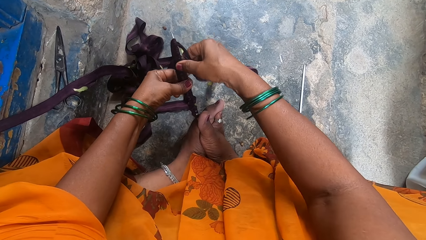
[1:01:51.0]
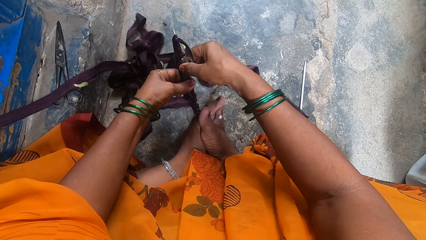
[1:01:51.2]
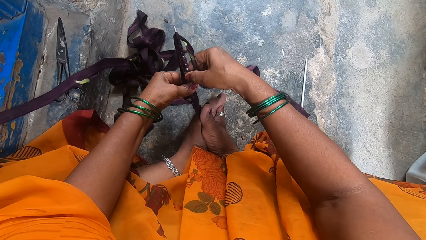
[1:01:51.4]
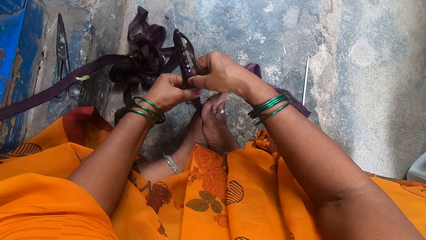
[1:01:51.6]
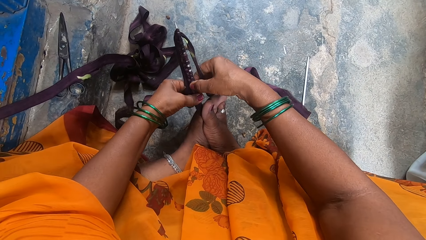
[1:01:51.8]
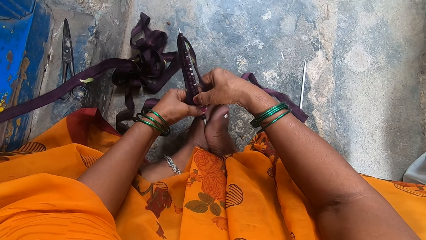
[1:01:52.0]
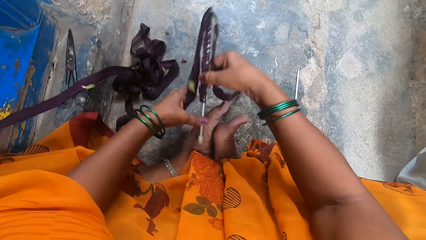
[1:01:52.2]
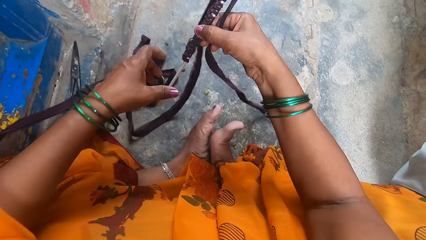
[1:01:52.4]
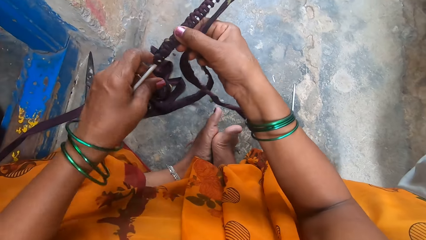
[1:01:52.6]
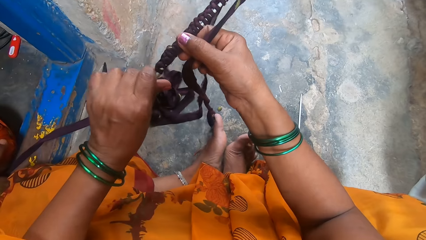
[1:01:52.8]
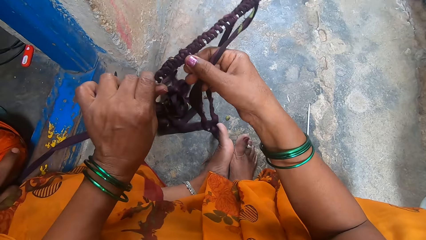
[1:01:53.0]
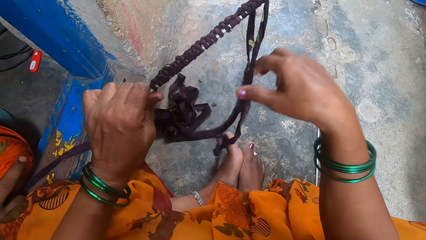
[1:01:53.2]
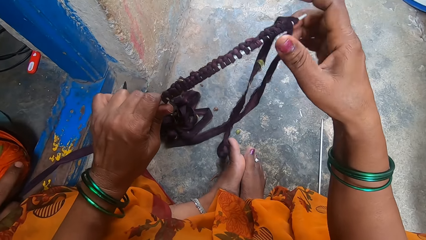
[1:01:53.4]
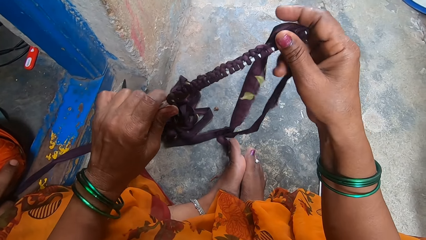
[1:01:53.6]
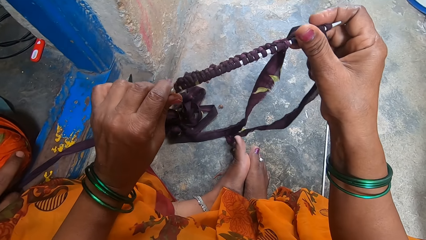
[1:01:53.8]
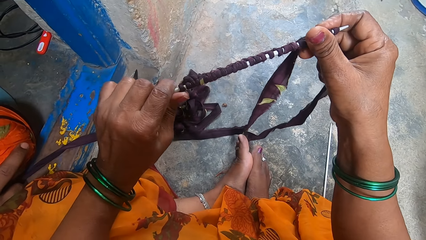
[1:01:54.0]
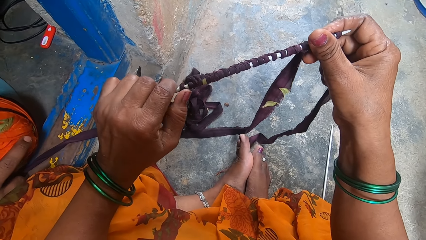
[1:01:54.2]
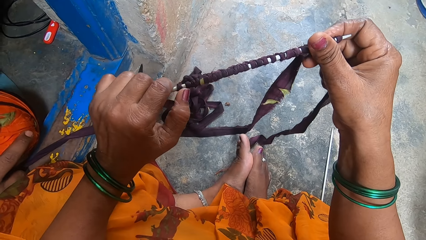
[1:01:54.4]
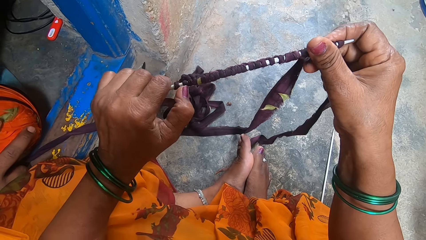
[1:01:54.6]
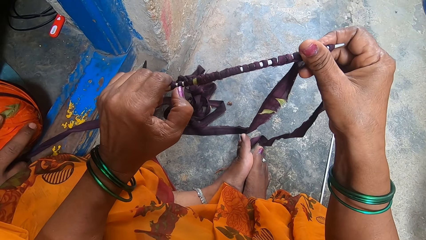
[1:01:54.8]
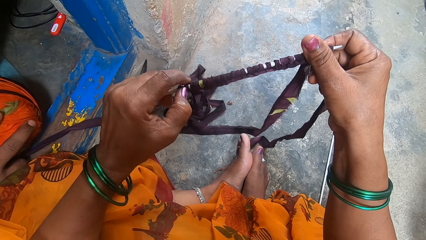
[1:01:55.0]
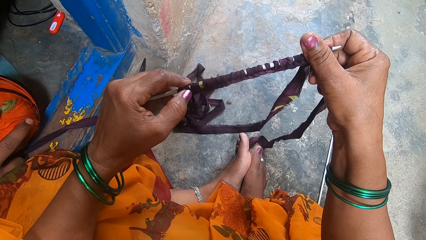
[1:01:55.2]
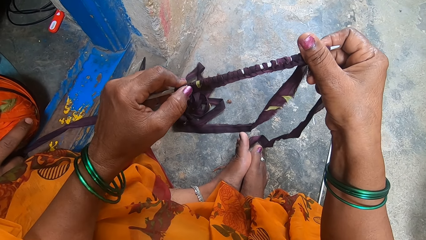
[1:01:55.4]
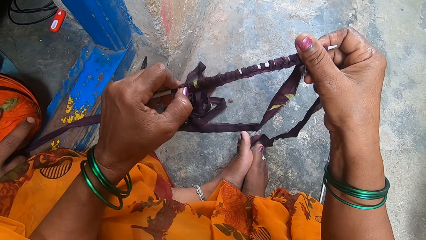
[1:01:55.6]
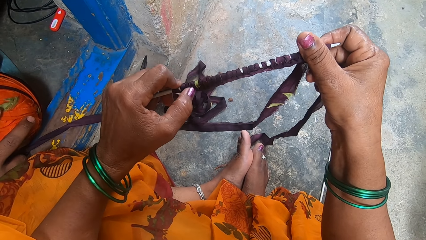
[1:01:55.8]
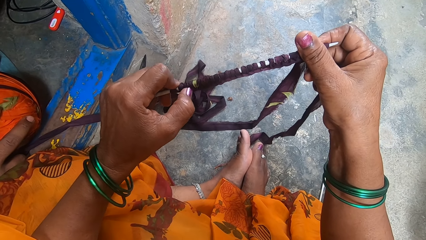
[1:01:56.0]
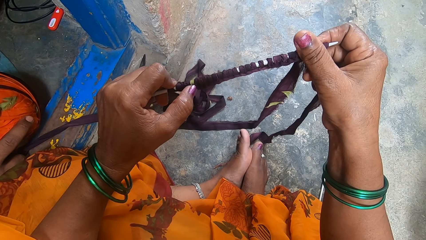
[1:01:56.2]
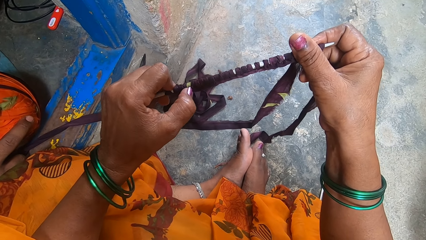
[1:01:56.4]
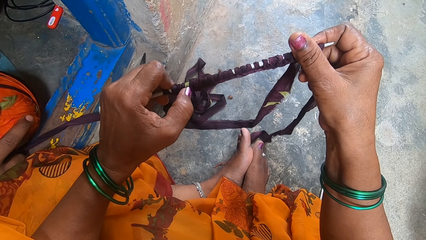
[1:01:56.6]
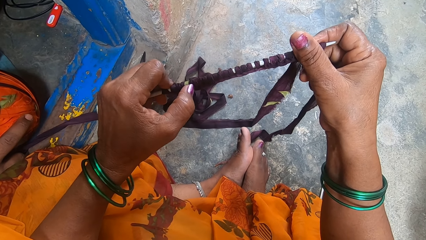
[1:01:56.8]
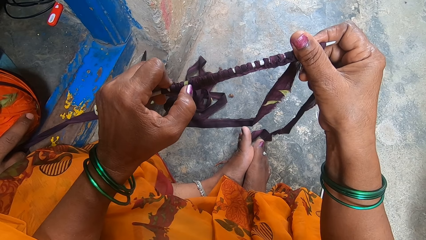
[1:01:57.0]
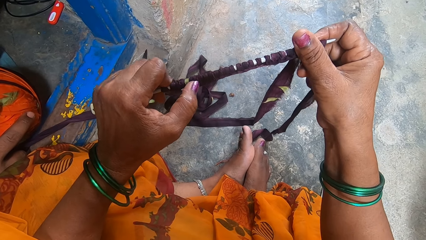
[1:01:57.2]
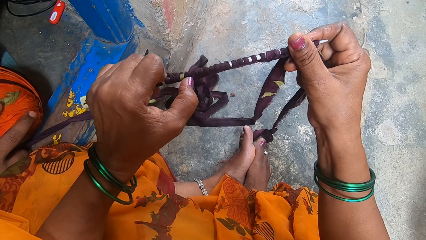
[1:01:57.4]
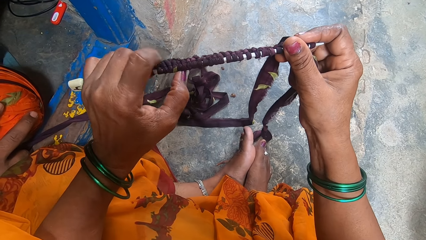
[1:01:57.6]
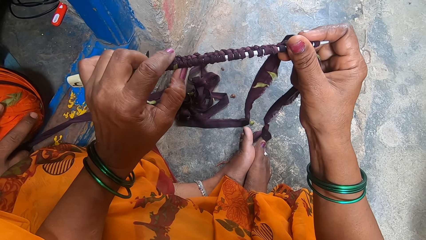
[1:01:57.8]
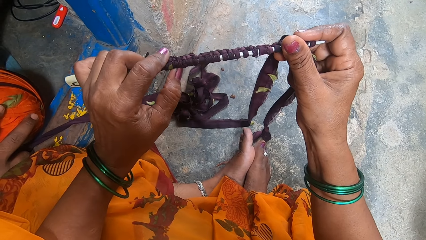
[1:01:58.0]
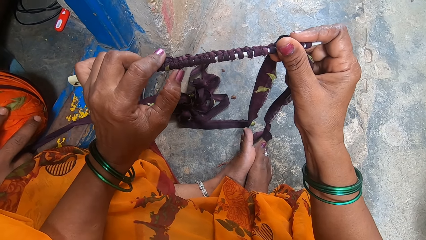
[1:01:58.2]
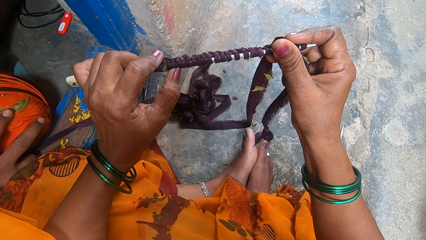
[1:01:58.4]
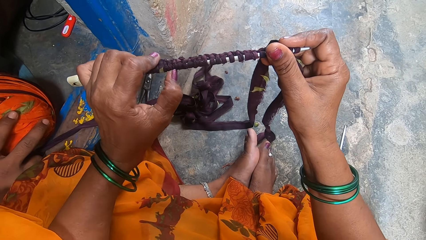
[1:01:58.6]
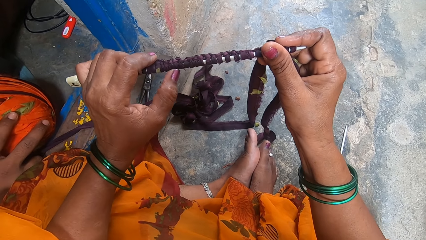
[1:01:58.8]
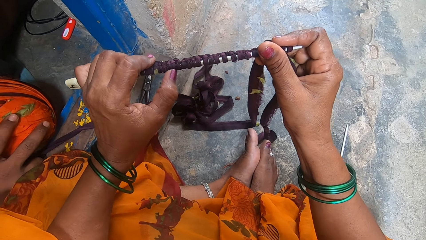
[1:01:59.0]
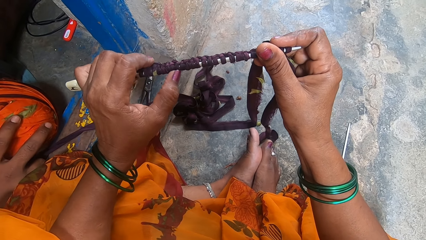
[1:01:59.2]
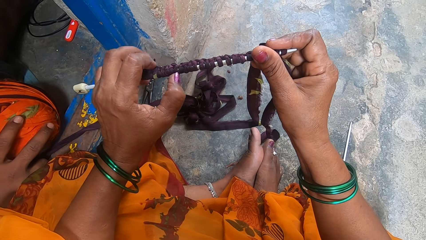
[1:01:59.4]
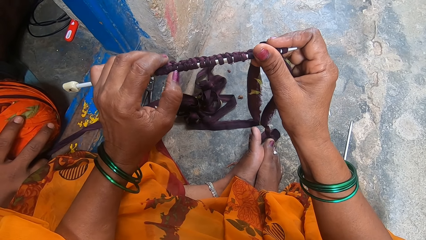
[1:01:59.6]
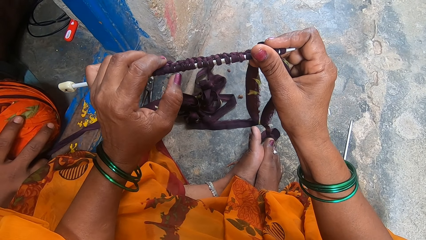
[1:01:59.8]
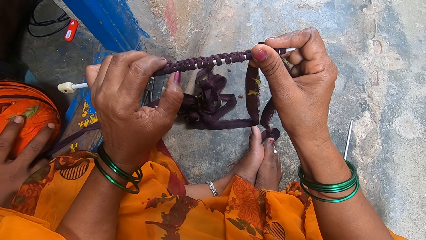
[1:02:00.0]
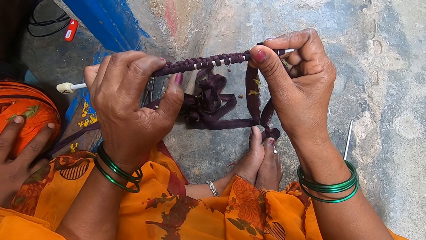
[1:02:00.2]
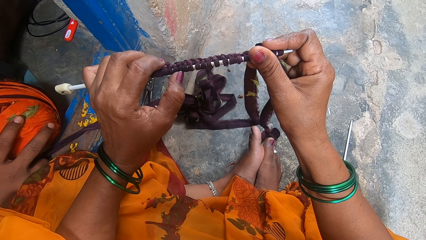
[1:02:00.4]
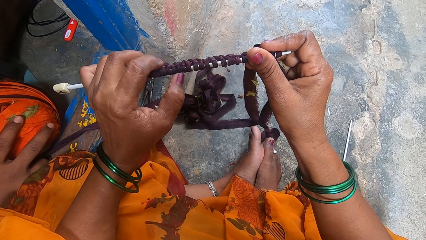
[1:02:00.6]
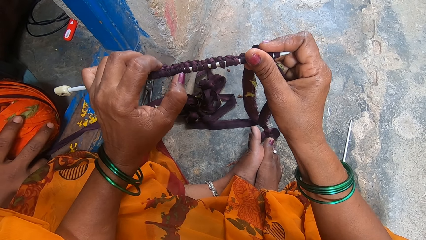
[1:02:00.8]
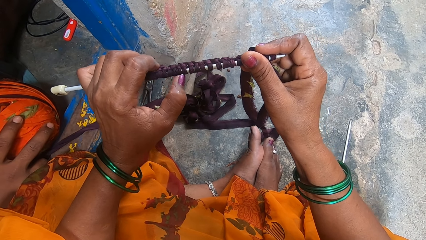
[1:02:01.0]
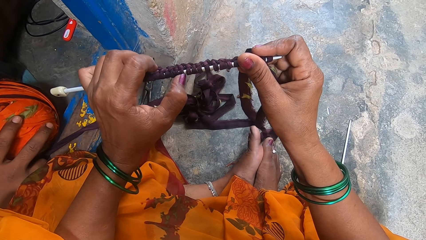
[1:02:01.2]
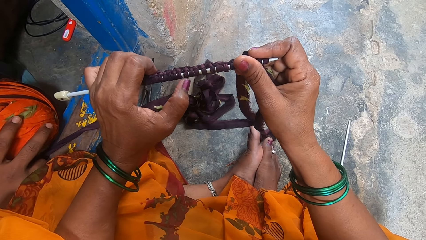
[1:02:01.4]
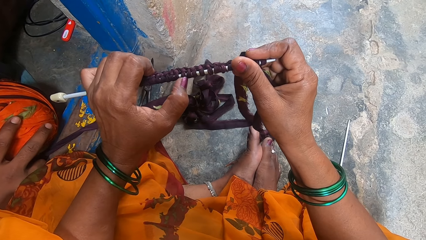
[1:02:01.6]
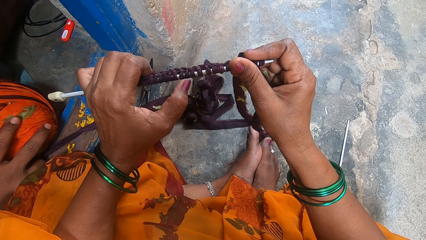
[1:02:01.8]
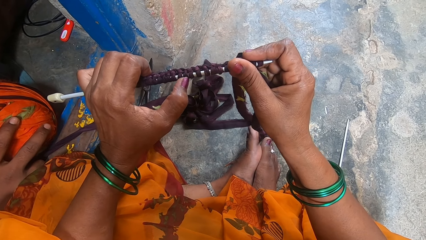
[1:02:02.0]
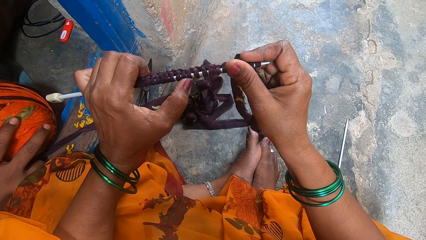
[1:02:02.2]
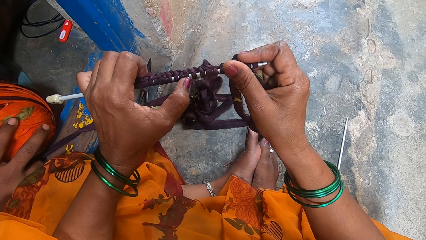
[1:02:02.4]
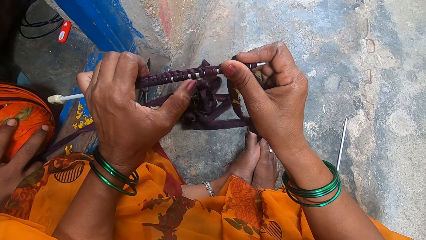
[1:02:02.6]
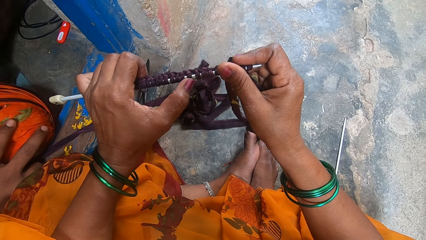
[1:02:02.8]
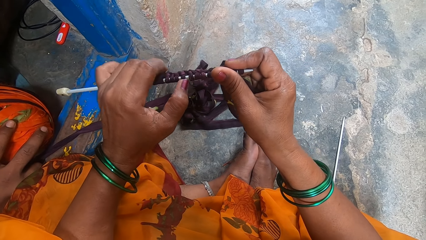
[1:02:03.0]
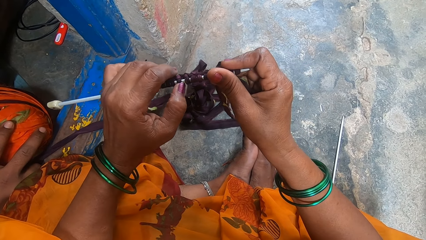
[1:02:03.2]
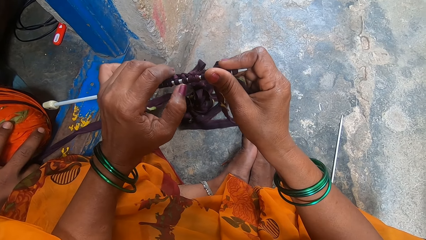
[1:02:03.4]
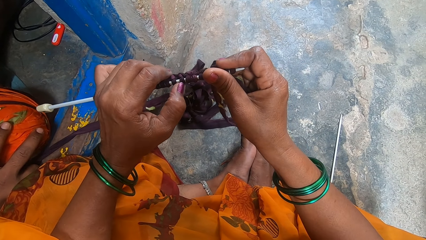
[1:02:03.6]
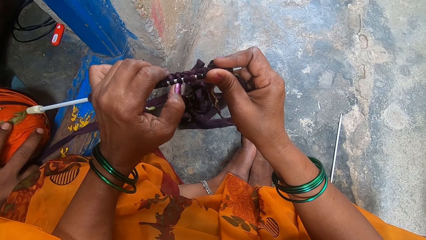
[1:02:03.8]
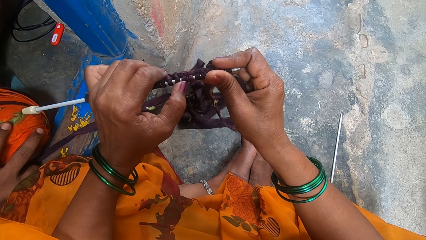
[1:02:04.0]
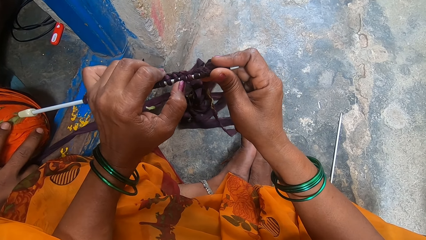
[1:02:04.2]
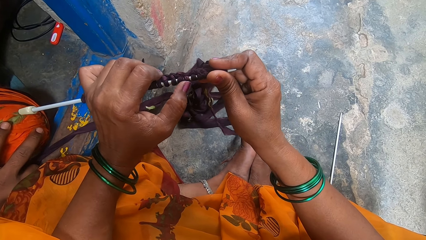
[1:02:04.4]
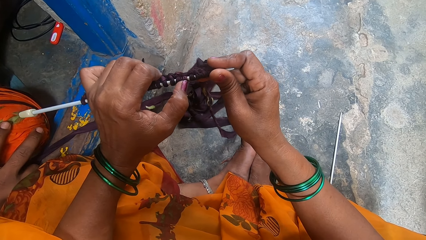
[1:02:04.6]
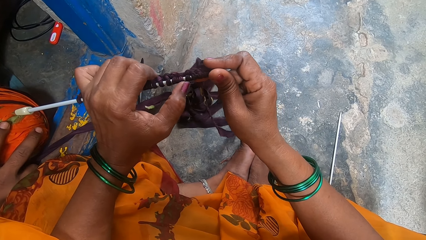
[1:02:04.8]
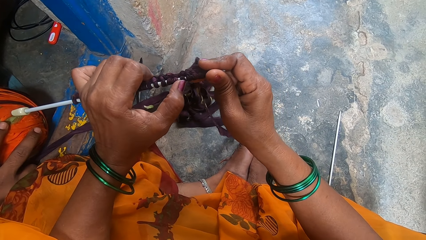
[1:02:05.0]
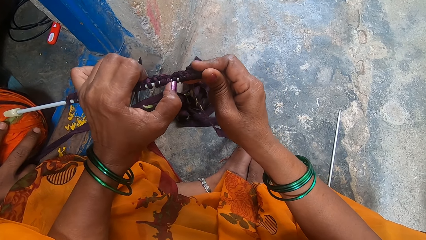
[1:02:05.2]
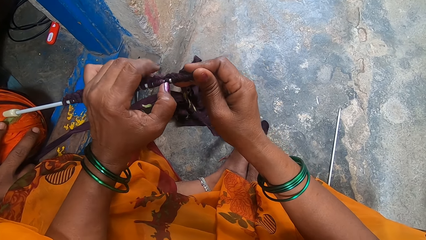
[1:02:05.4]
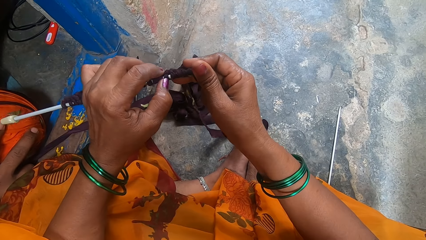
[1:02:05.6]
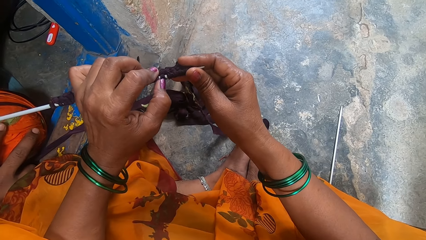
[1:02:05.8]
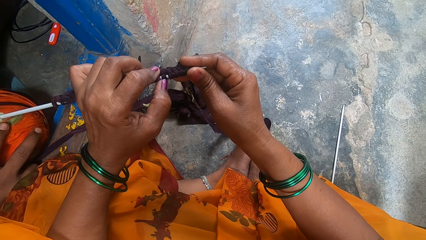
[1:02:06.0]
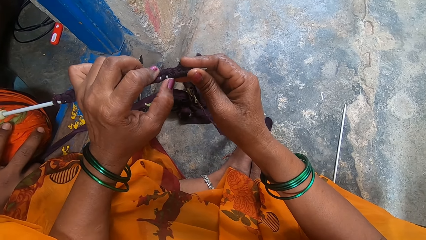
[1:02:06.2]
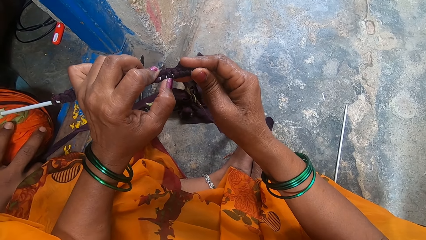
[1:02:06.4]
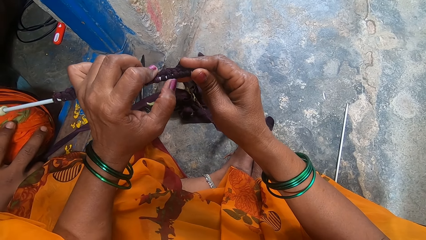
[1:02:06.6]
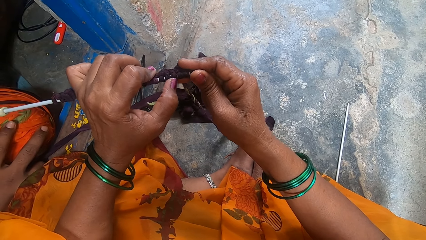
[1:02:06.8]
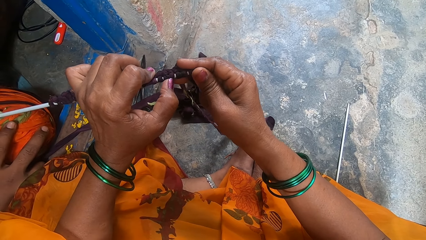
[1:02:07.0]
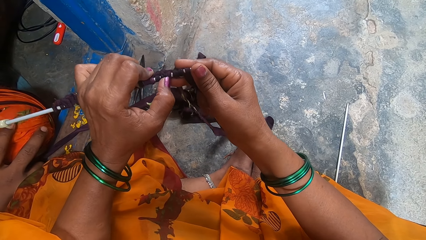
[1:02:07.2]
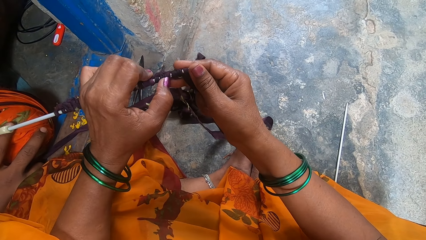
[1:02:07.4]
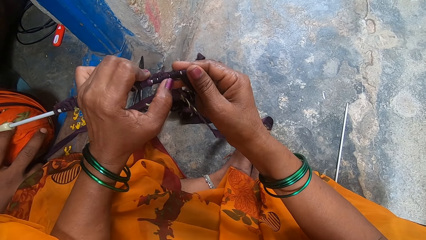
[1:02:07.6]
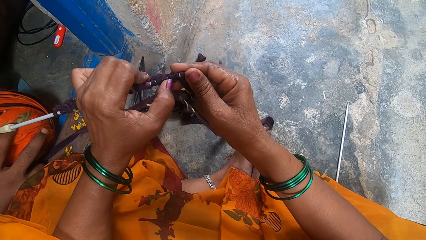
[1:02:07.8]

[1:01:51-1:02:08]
The camera wearer takes the knitting pin from between her feet. She stares at the cloth. She counts the knots on the knitting pin. She counts the lines on the cloth.
